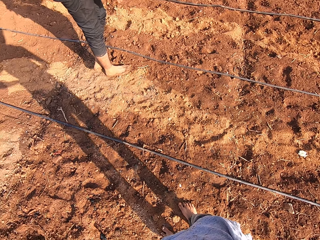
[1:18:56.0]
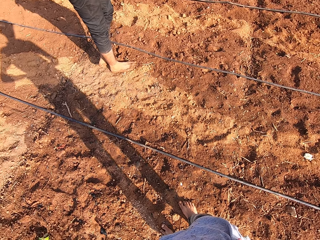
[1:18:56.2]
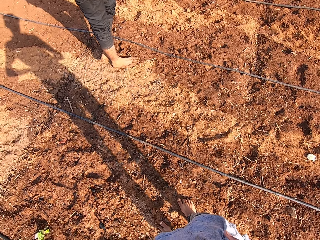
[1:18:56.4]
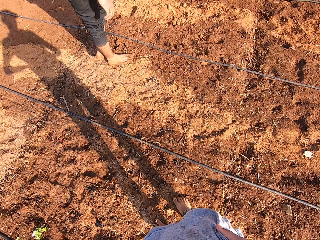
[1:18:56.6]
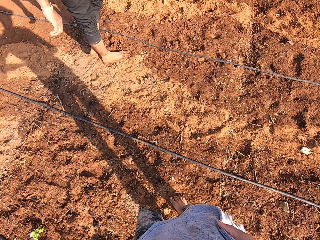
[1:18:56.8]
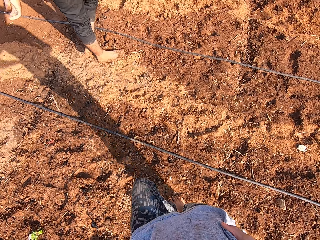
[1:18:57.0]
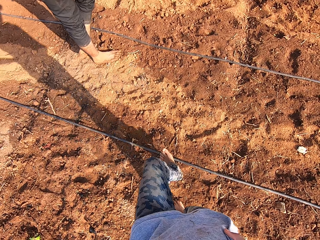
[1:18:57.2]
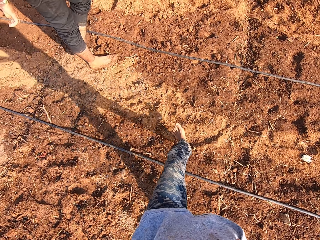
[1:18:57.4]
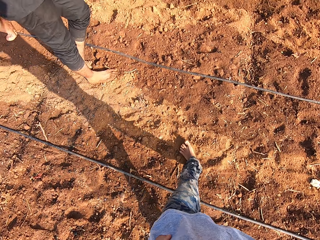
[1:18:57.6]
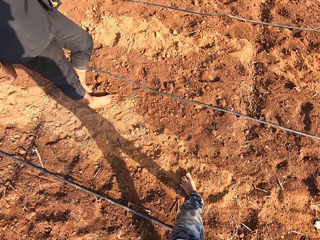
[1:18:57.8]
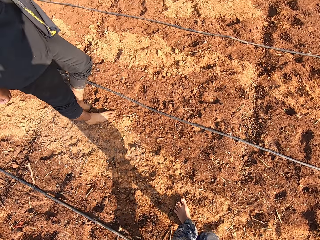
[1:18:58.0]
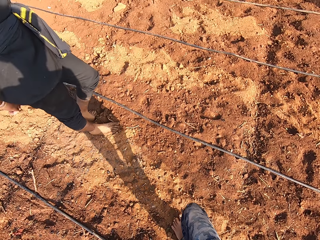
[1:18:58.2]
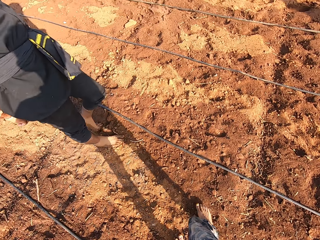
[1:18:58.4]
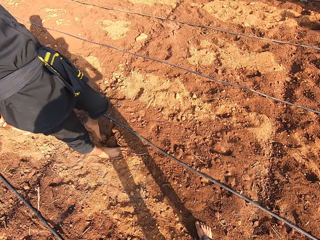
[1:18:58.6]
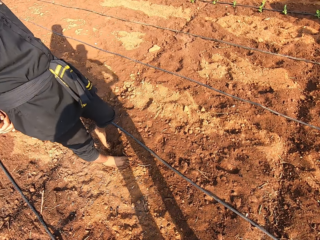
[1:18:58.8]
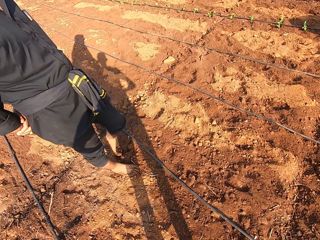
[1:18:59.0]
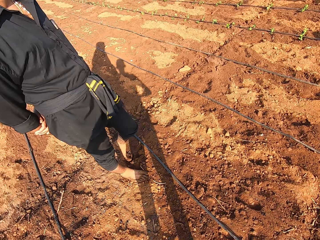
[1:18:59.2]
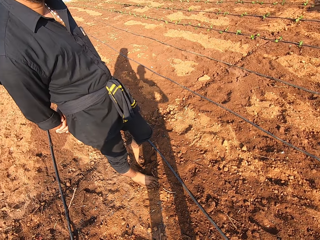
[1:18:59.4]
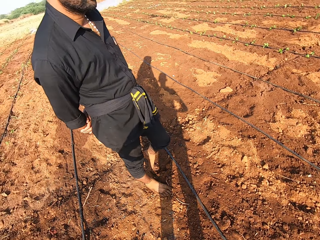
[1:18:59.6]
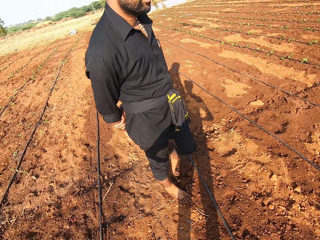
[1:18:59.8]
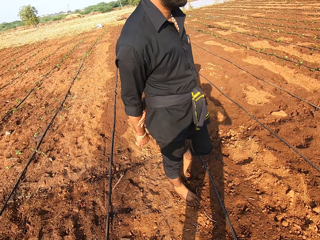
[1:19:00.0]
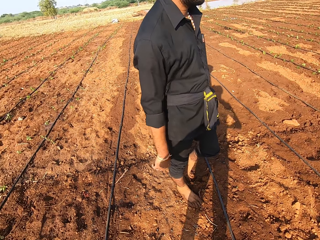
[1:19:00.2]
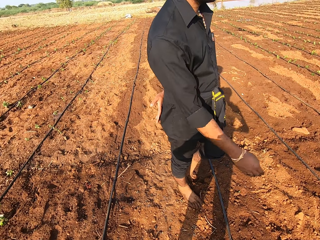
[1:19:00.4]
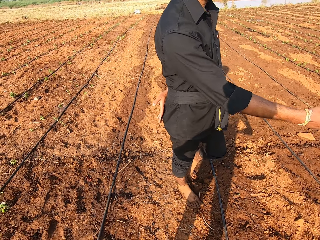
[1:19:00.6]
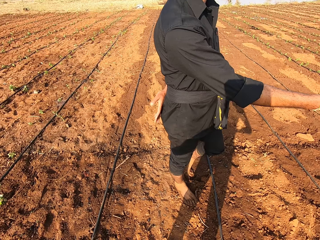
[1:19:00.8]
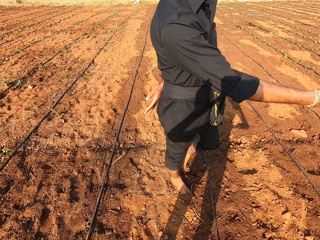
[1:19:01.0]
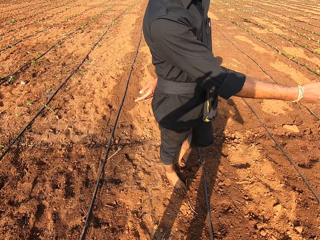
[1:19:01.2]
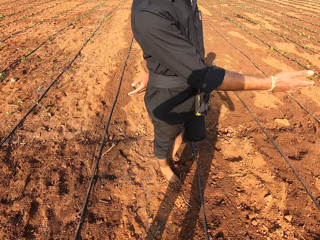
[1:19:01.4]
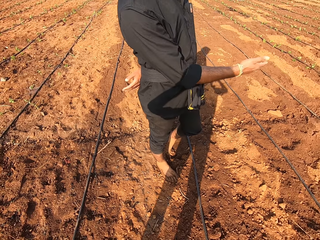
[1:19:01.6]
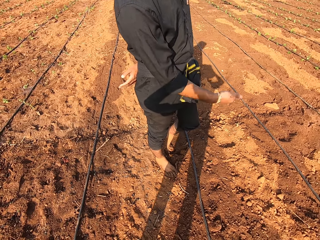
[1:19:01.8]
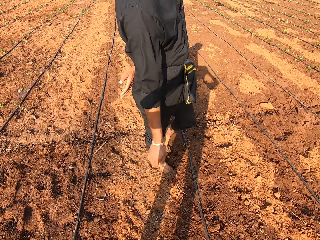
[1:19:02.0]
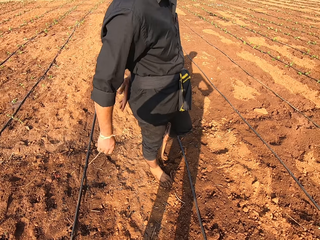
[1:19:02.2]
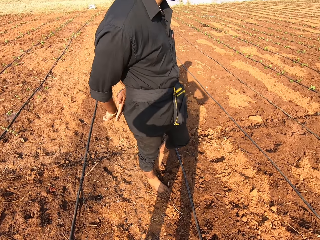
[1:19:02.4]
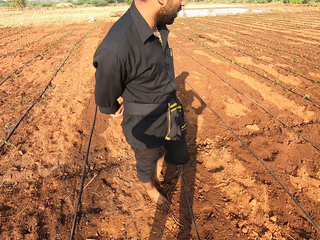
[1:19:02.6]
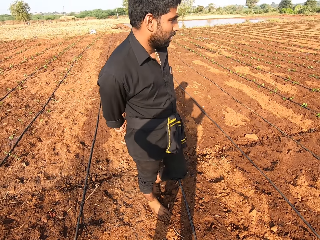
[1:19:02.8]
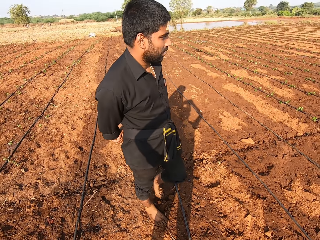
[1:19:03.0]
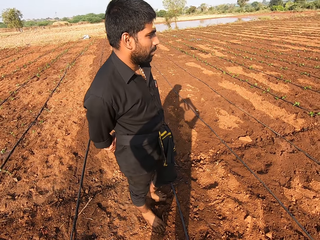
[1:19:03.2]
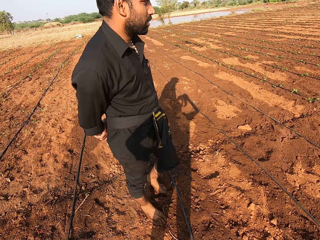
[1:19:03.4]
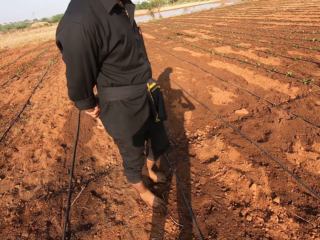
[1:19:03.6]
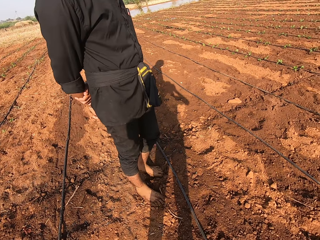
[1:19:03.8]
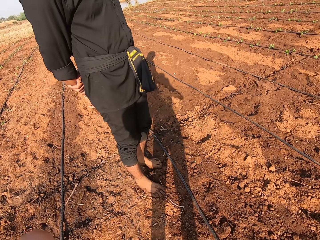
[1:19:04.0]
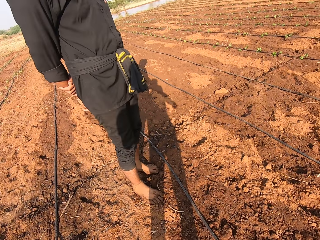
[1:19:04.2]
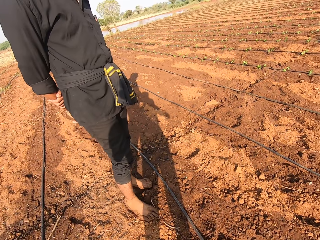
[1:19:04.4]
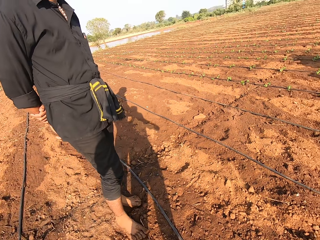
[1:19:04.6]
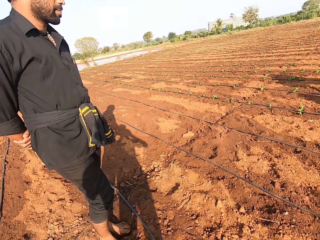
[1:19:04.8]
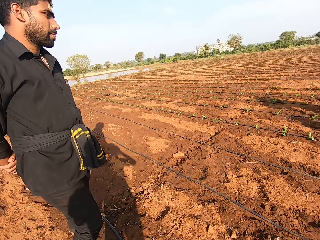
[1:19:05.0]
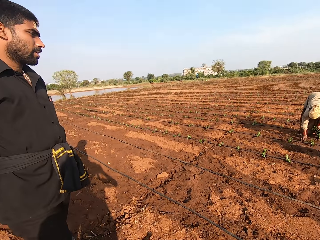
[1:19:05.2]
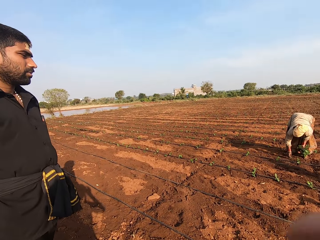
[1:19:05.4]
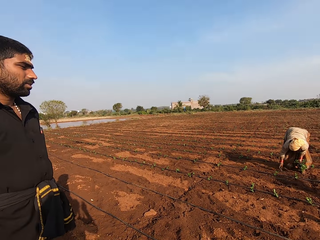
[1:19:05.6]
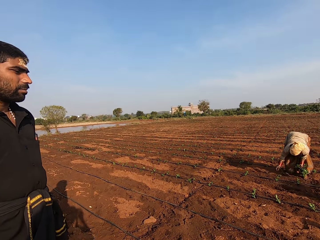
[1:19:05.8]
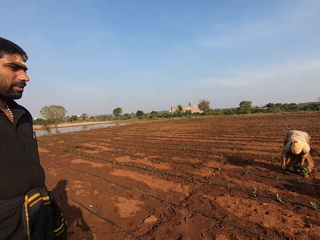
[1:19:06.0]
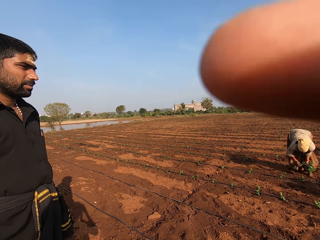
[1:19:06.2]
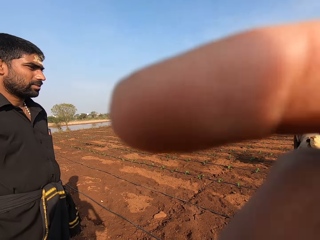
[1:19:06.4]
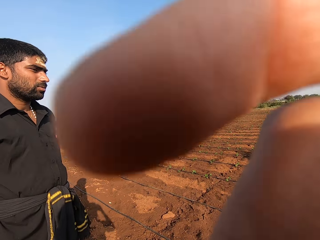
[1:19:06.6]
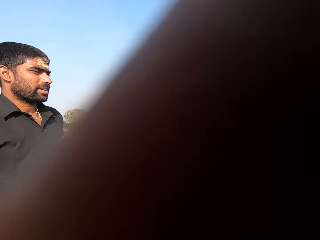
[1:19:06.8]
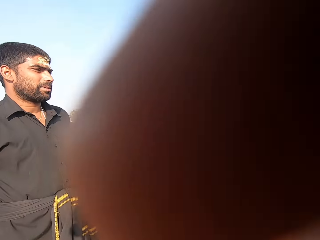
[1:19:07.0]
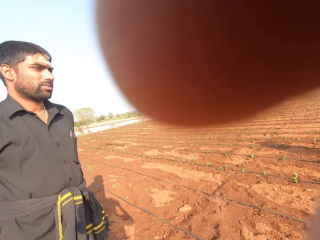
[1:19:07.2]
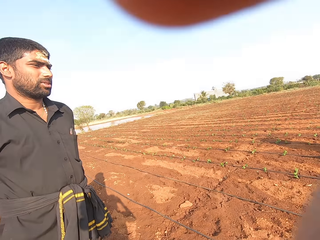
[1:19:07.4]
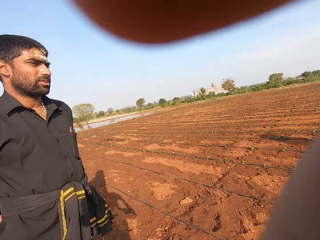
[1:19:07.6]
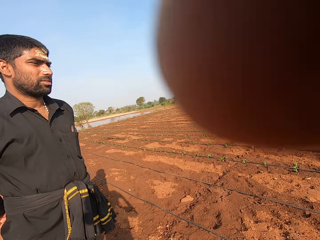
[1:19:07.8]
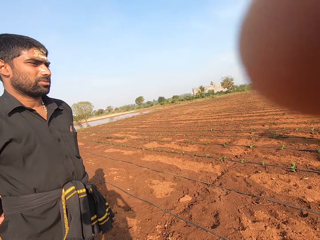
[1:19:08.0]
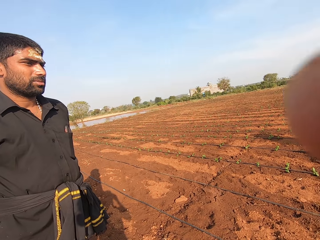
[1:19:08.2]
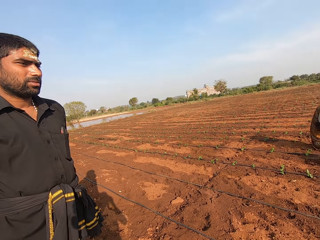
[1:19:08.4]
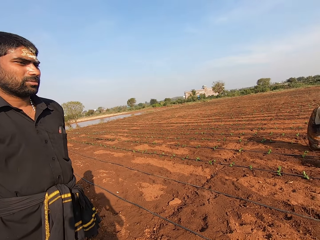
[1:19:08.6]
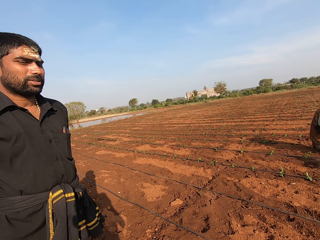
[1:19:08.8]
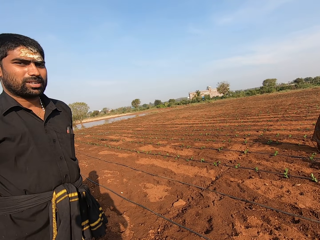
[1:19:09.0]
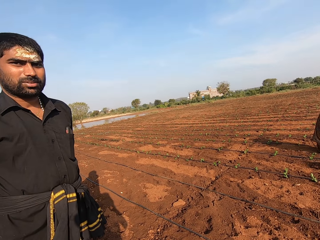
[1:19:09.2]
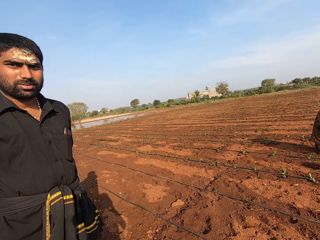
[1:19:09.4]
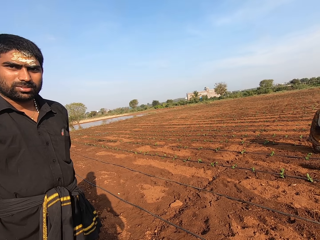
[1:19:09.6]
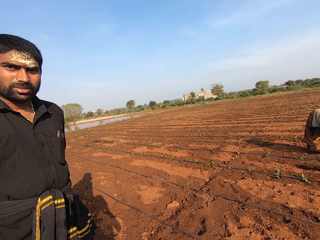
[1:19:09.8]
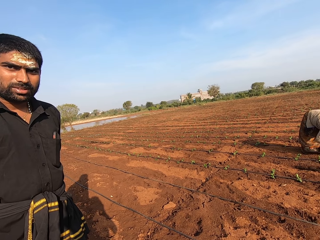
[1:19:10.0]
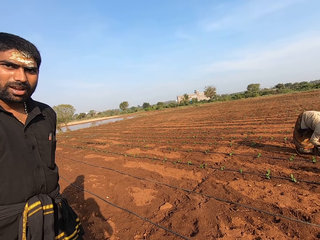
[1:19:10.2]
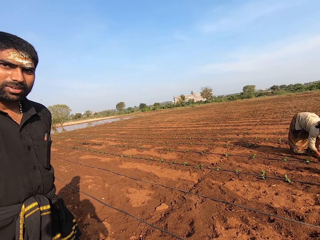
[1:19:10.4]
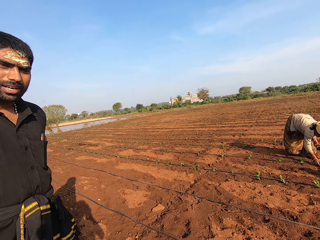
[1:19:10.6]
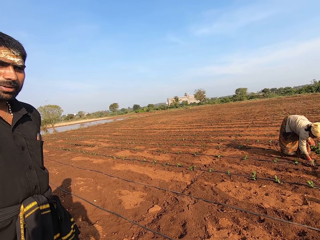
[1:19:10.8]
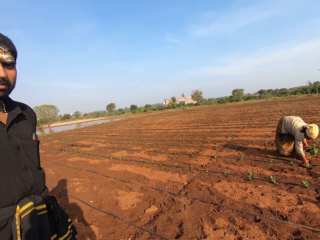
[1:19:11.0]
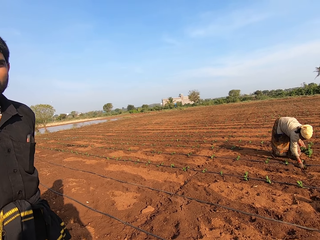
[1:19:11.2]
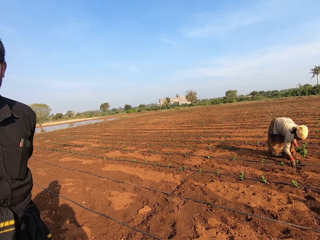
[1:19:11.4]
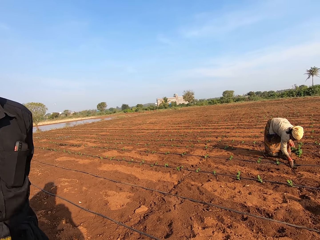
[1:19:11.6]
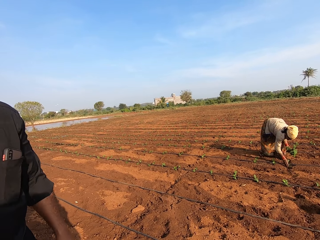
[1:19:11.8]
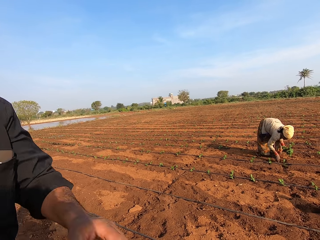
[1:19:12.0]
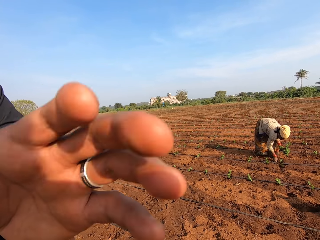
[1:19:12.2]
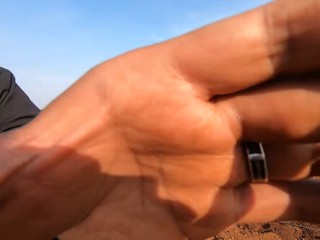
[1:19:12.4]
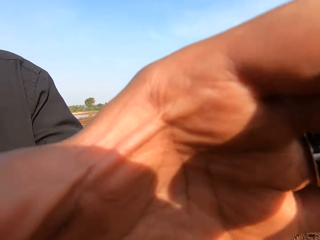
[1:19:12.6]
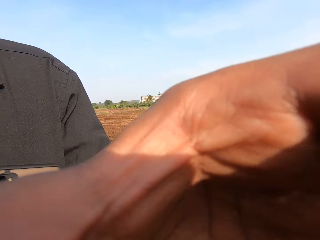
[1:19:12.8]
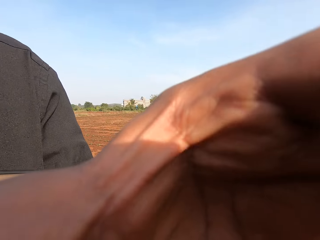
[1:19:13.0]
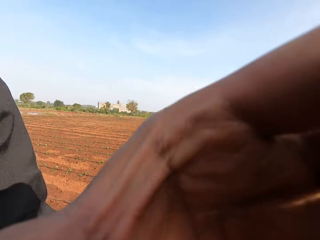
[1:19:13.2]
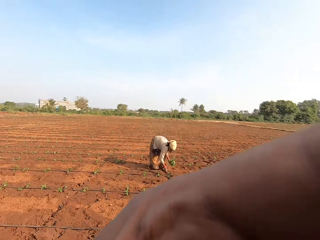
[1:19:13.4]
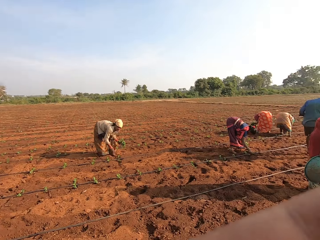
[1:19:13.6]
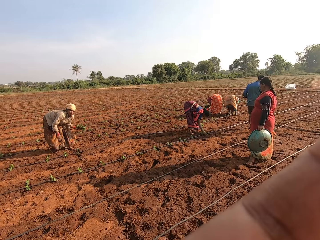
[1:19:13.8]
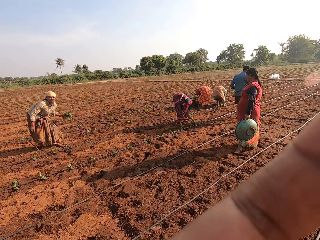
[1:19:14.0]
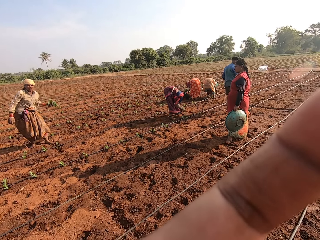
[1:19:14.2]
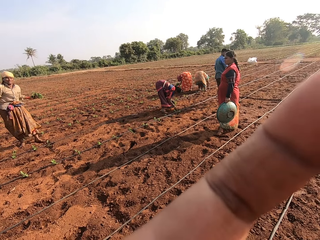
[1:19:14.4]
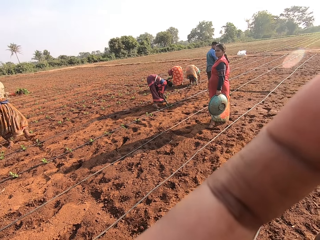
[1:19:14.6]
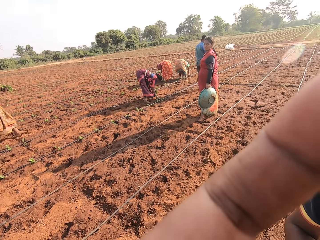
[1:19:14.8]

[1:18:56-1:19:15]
The camera wearer walks. A man interacts with the camera wearer. The camera wearer touches his face with his right hand. He raises a hand. The man interacts with the camera wearer. The man touches the face of the camera wearer with his left hand. A woman, another woman and a third woman plant seedlings in the ground. The man raises a hand. The camera wearer interacts with the man.
